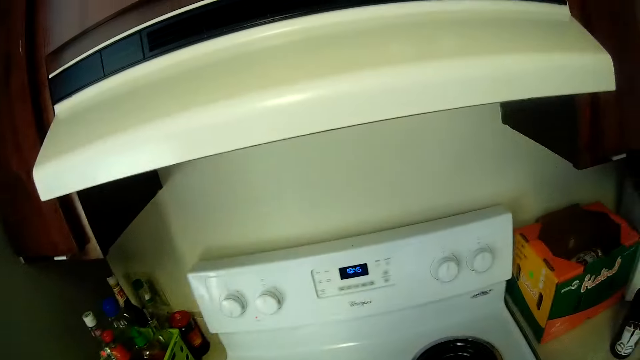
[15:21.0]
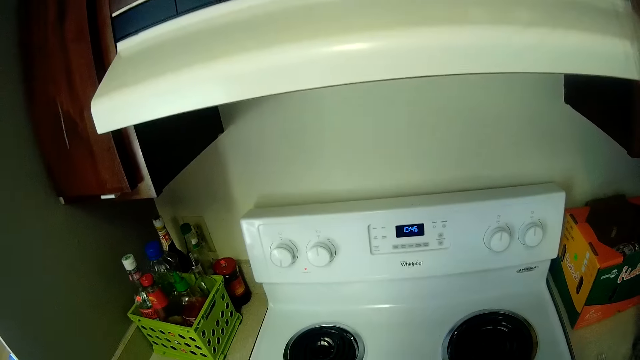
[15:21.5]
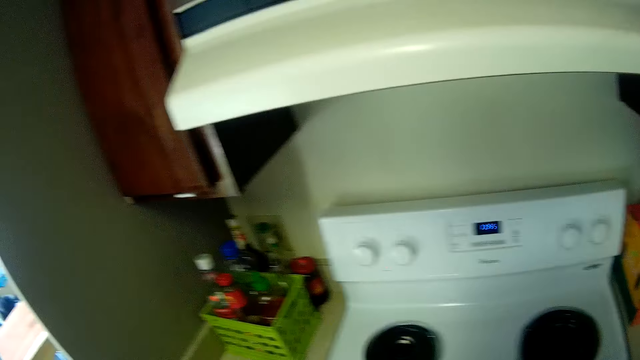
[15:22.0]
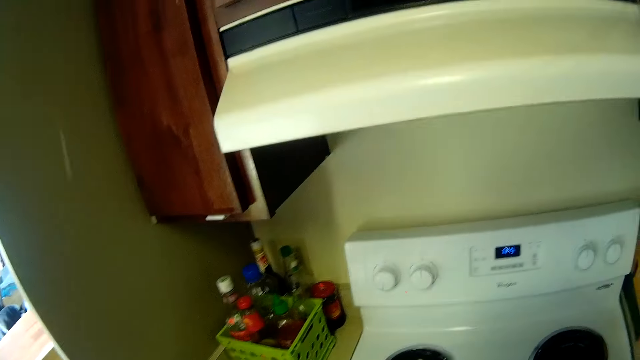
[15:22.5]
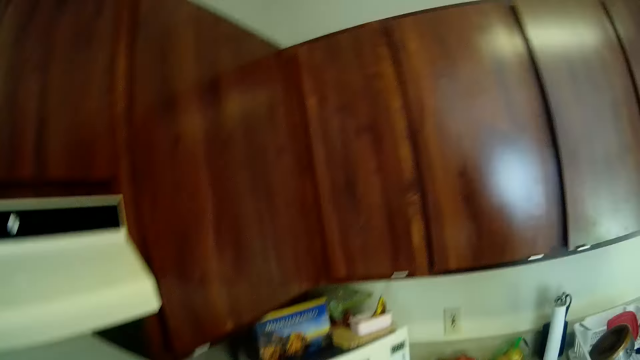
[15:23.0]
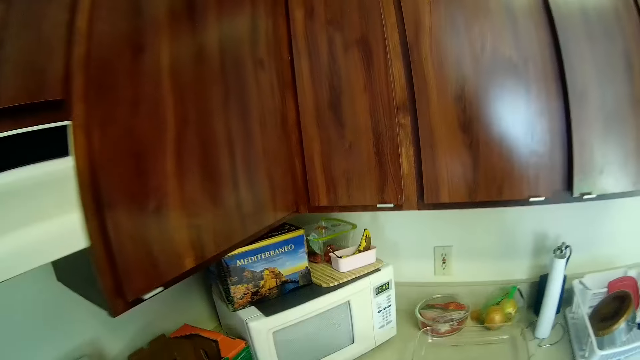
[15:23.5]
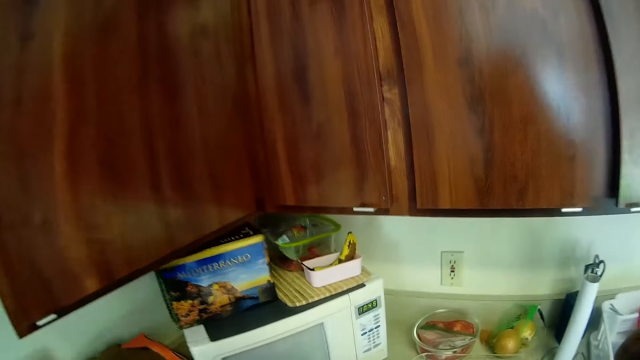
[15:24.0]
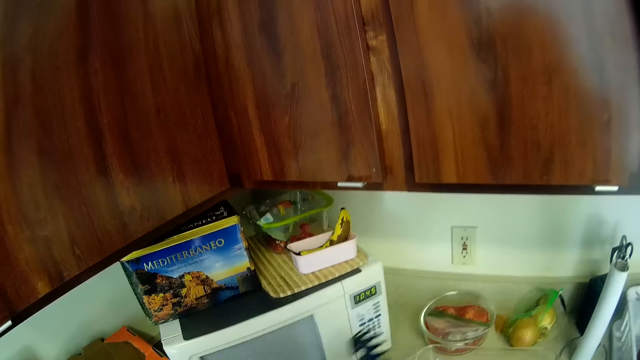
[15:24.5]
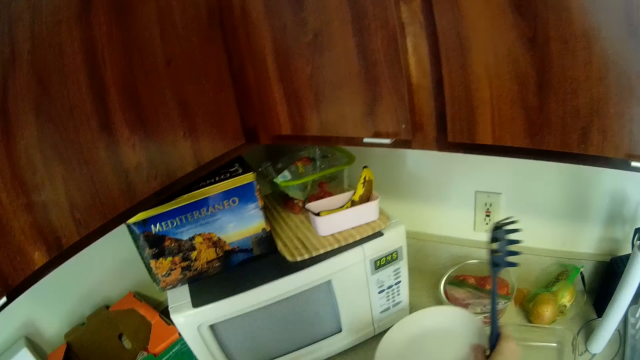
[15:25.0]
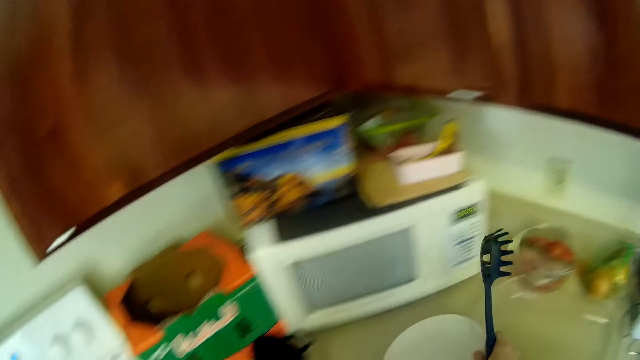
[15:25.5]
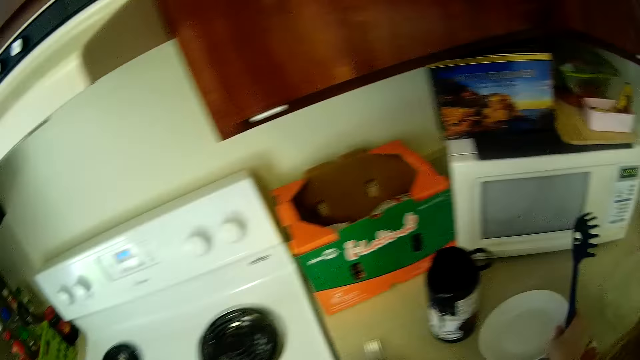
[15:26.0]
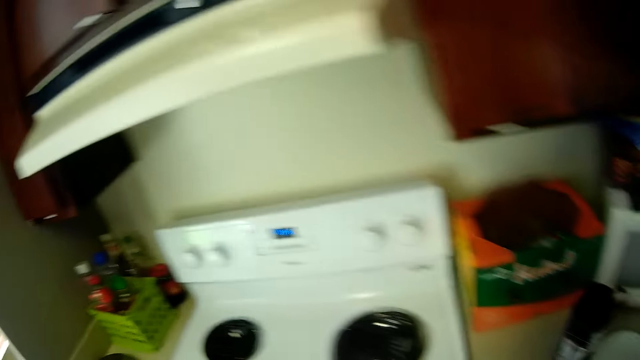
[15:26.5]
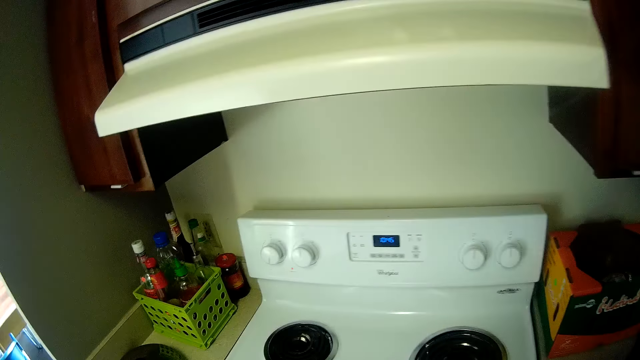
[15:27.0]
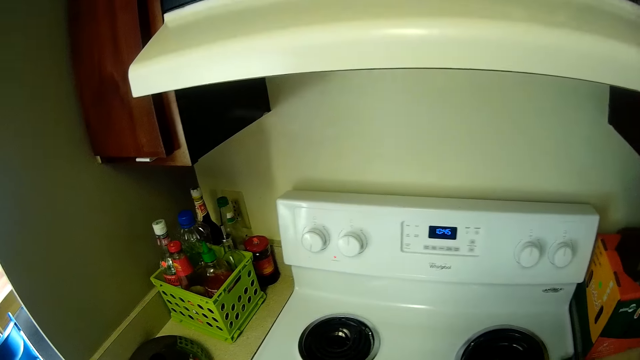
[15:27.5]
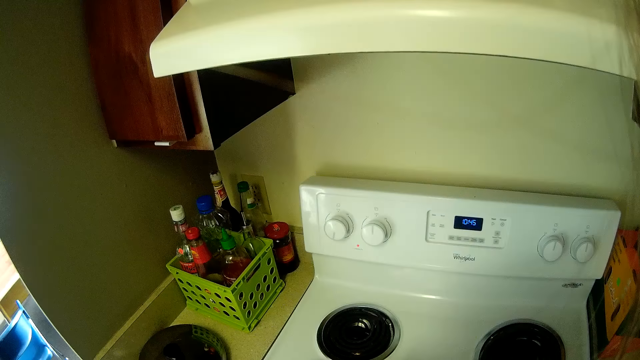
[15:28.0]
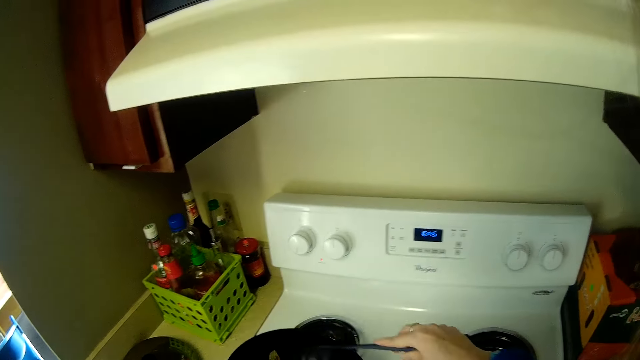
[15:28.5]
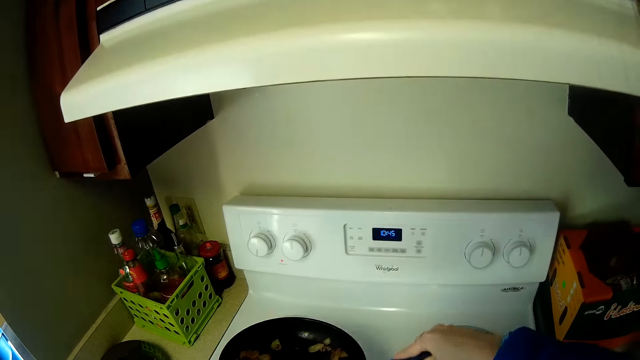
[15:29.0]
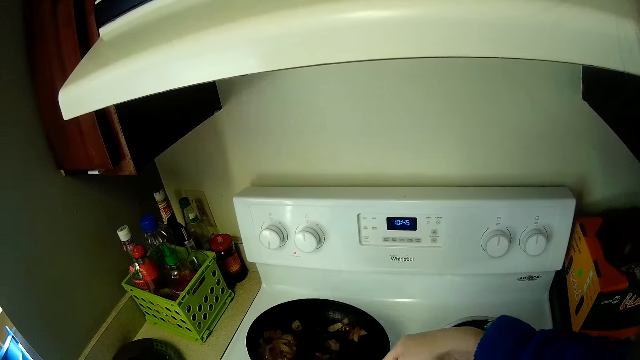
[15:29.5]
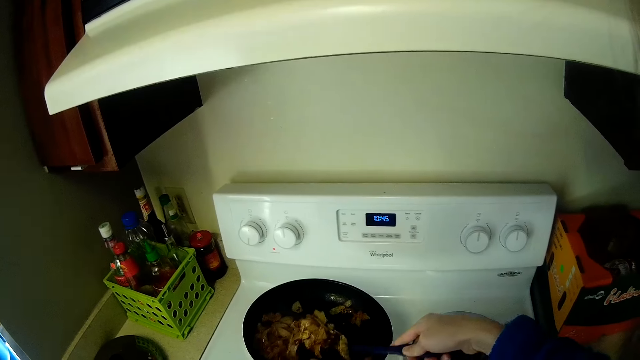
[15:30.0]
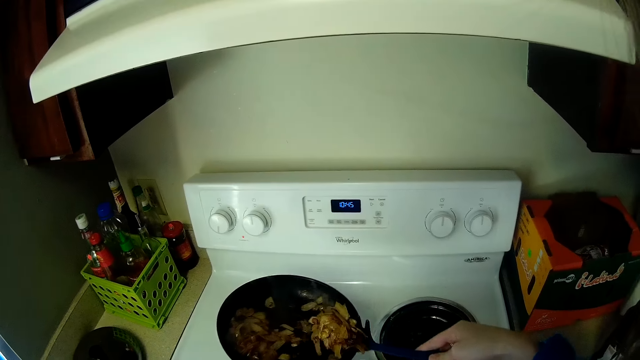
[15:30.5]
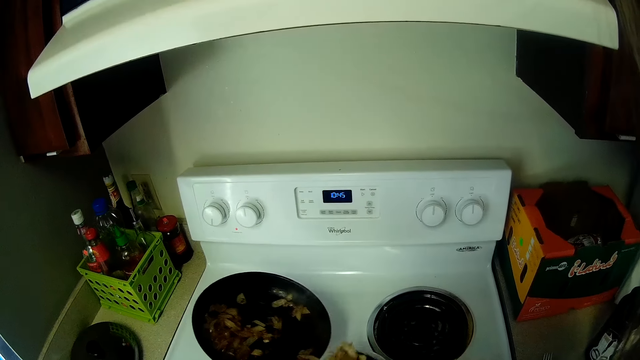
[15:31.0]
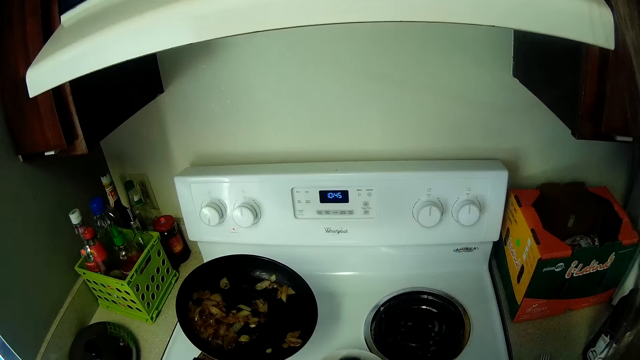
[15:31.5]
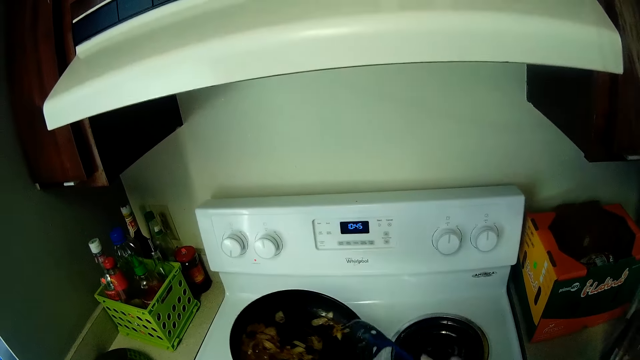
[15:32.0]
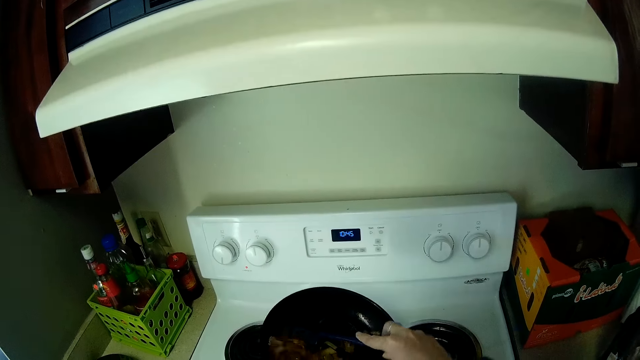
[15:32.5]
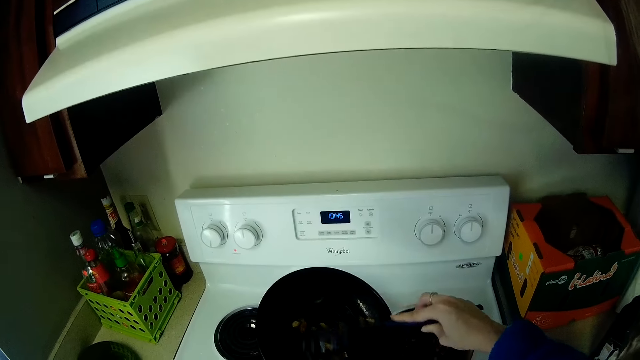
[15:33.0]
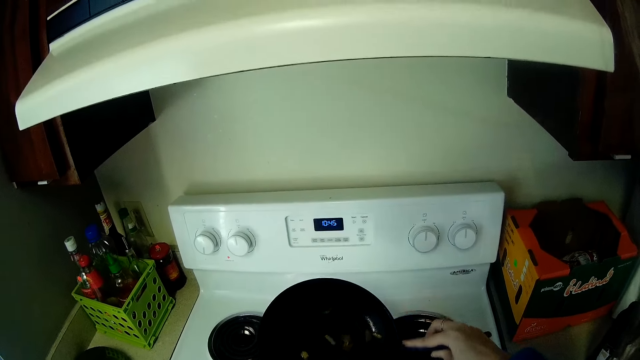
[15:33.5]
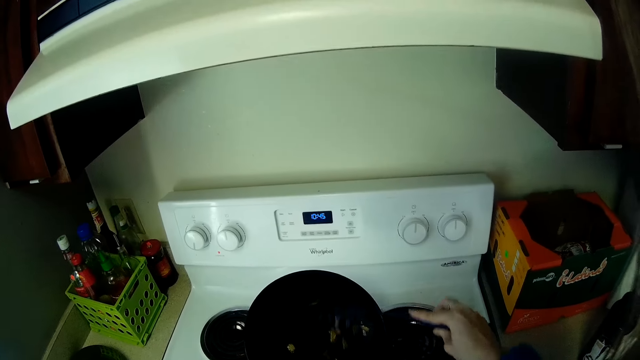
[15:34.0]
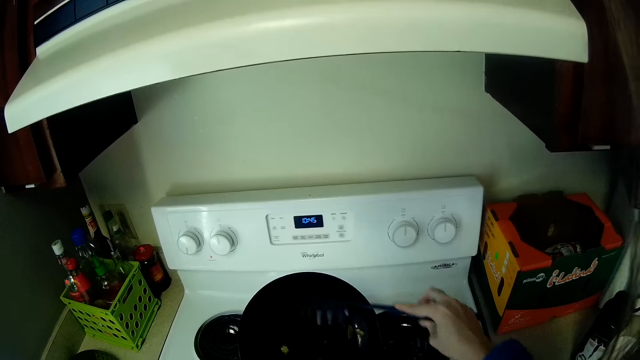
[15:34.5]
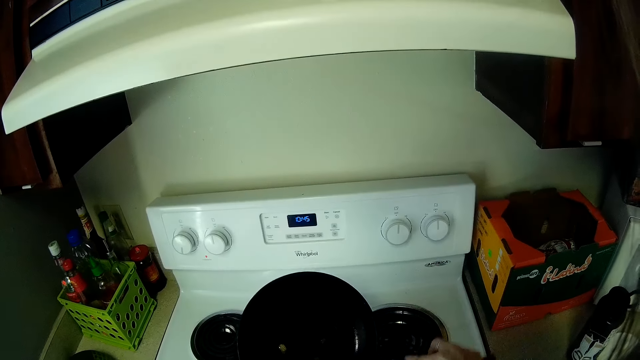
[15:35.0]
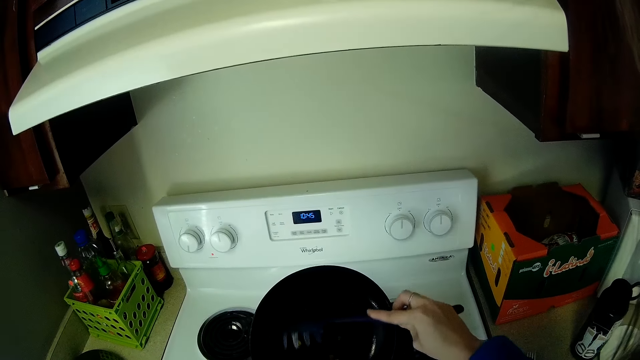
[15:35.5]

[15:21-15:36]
The camera wearer turns to the other part of the kitchen countertop. She moves from the cooker in the kitchen. She holds a spaghetti spoon and a plate in her right hand. She picks up a white plate with her right hand. She drops the white plate on the kitchen worktop. She turns back to the gas. She lifts up the pot from the cooker. She transfers something from the pan with the spaghetti spoon. She stirs the food in the pot with the spoon. She scoops the food from the pot with the spoon. She pours the food into the white plate on the cooker.

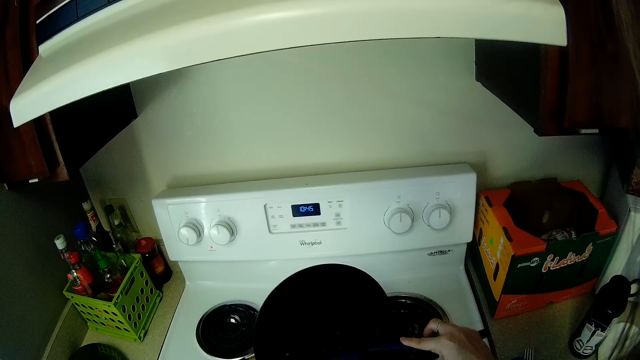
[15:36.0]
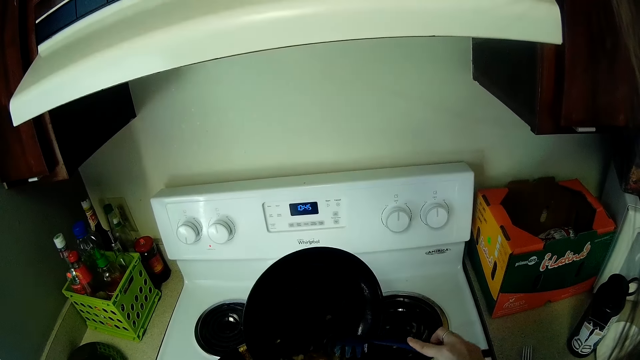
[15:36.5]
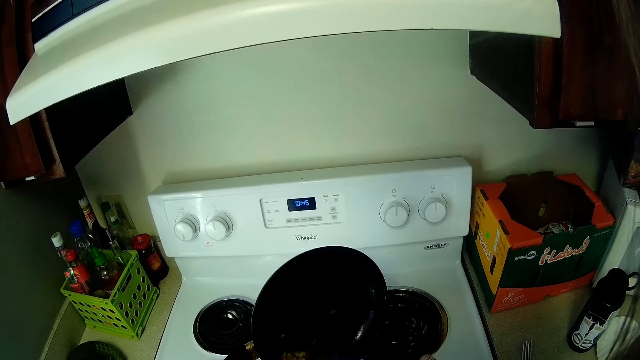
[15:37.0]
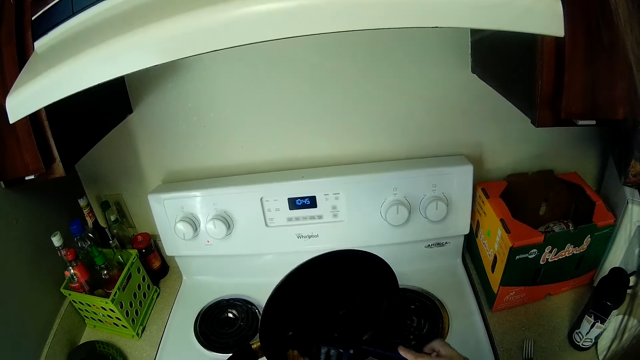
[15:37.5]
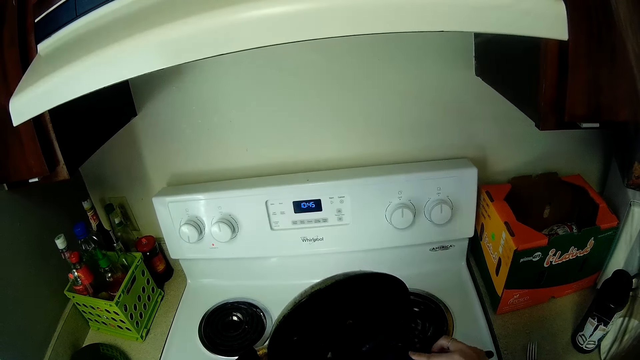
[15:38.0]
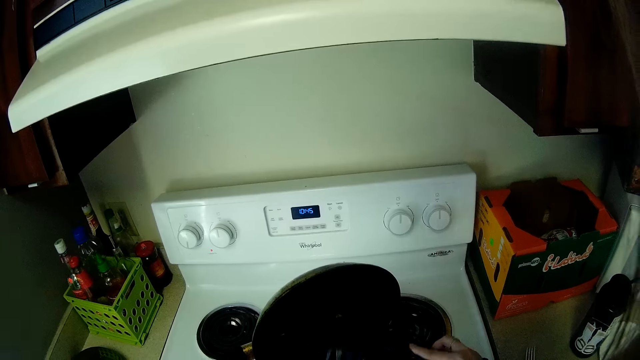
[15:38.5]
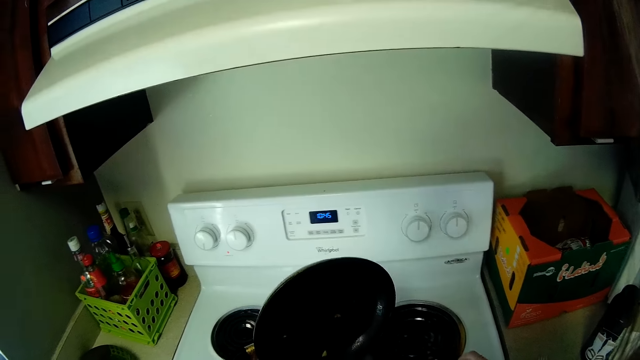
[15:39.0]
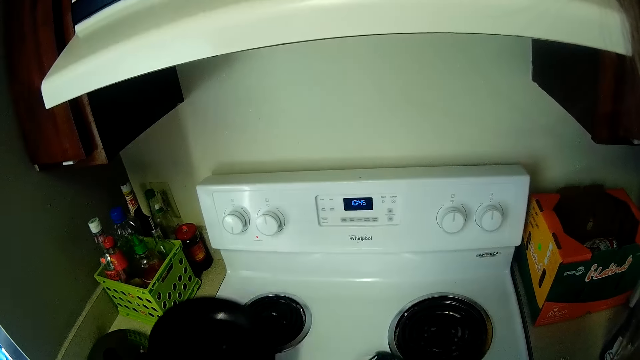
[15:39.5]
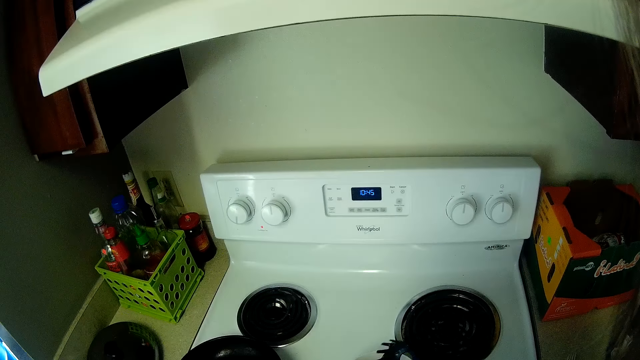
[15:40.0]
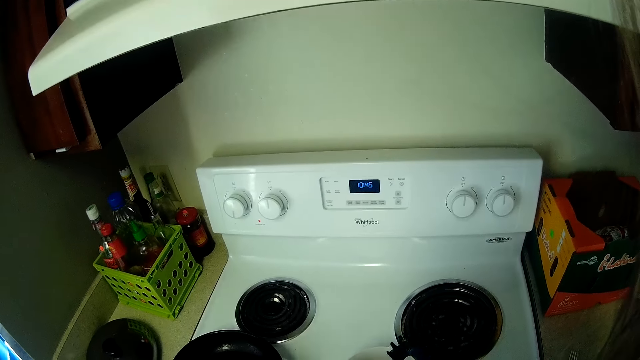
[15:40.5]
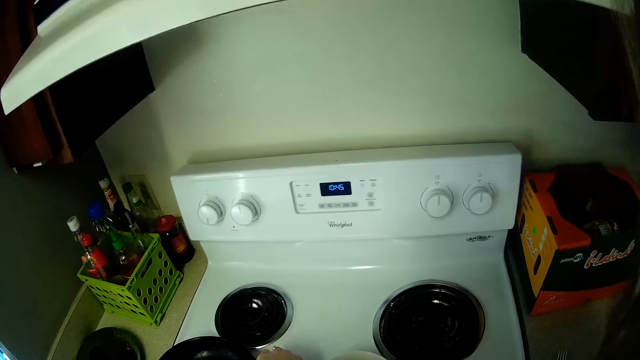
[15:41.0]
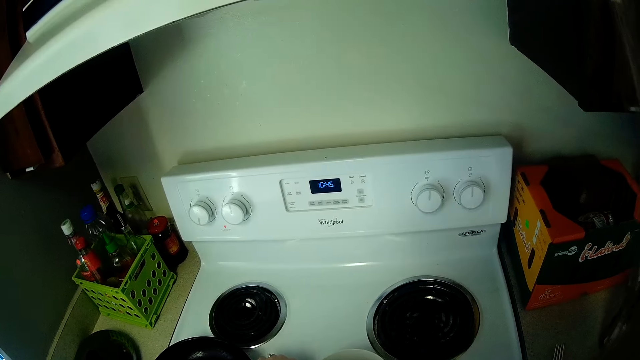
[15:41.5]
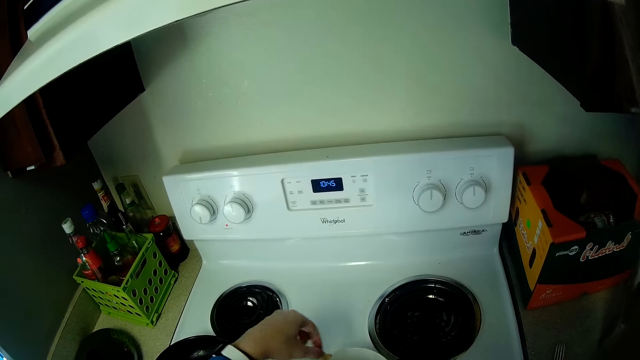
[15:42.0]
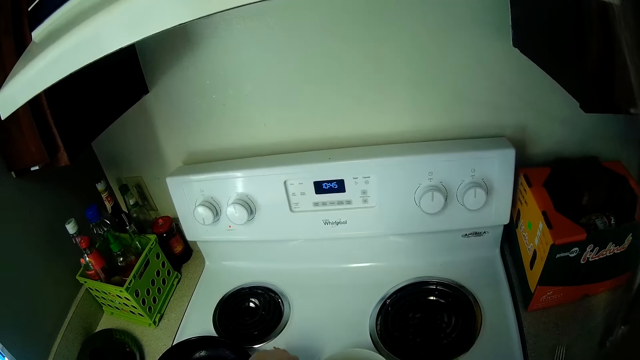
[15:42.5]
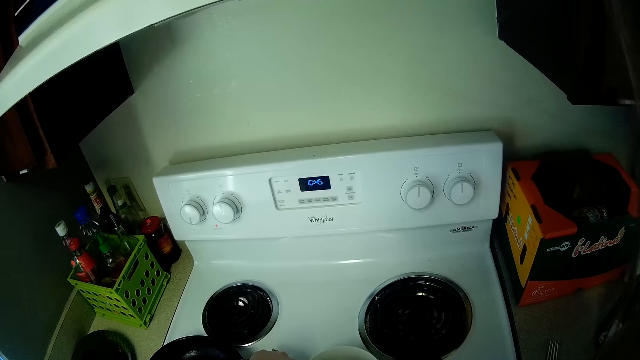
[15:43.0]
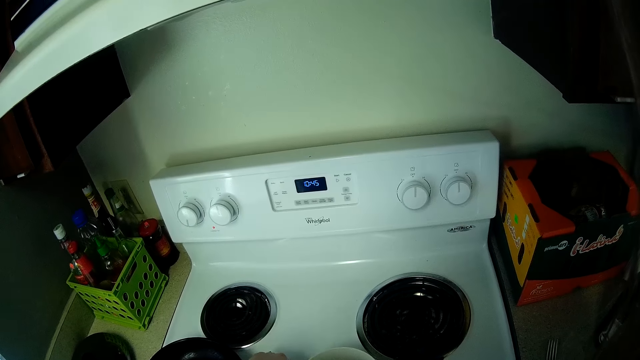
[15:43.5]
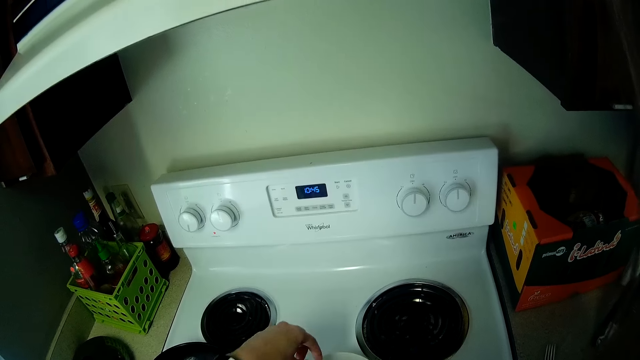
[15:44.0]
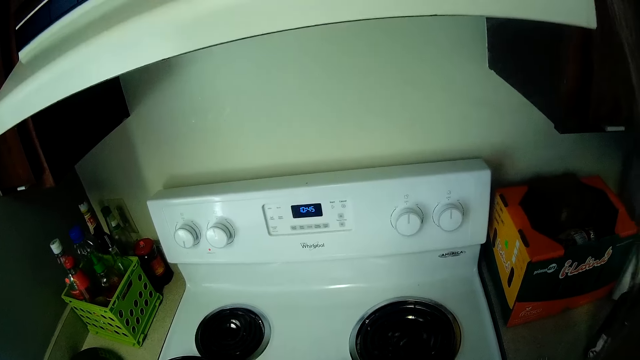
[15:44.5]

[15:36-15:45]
The camera wearer drops the pot back on the cooker. They pick up pieces of food from the cooker into the white plate.
